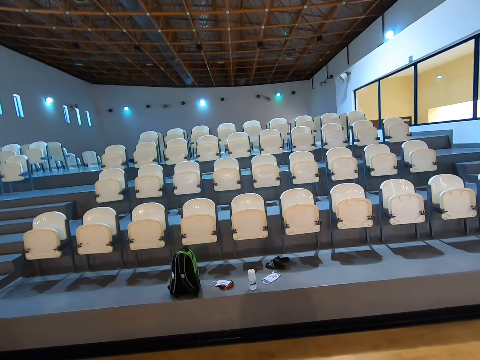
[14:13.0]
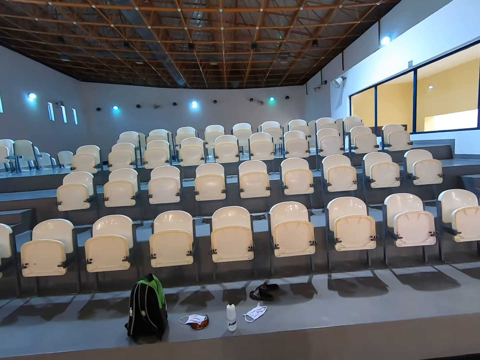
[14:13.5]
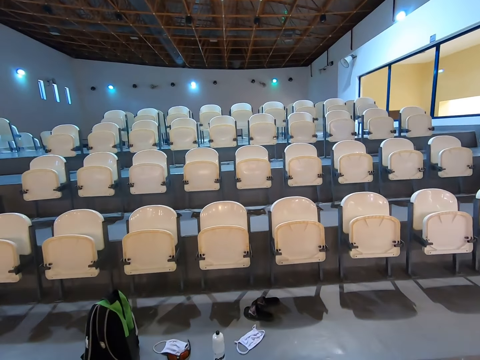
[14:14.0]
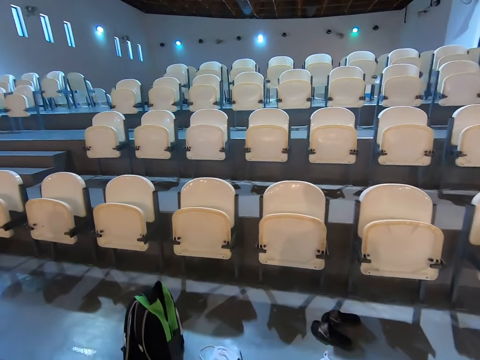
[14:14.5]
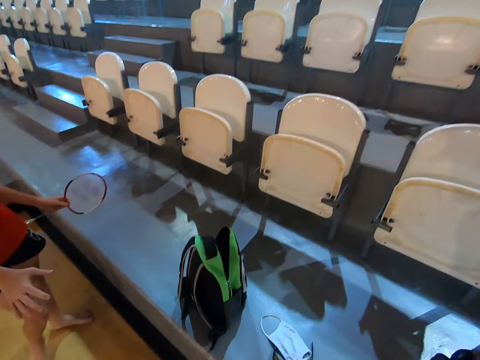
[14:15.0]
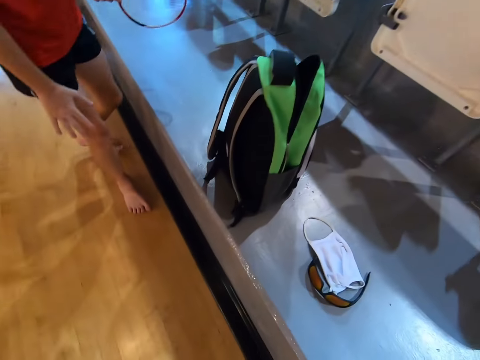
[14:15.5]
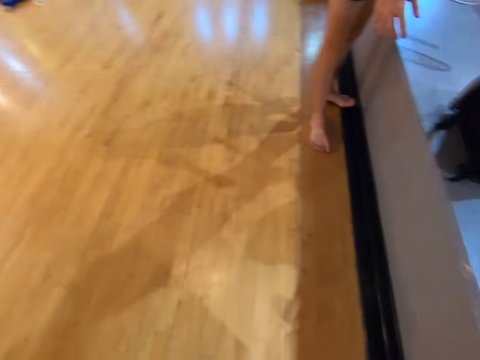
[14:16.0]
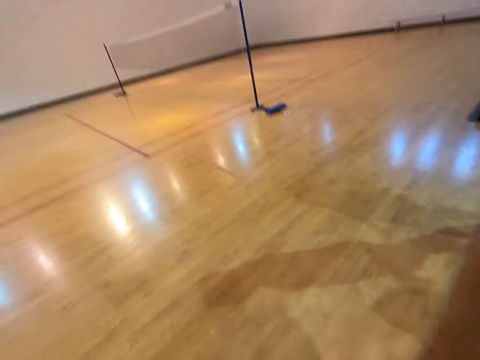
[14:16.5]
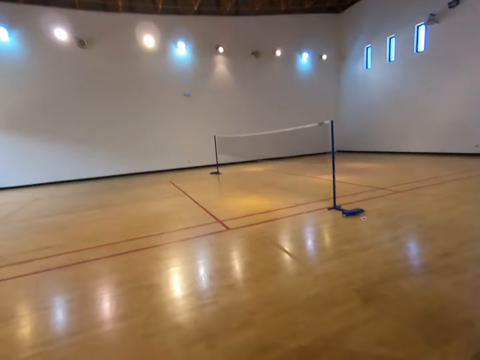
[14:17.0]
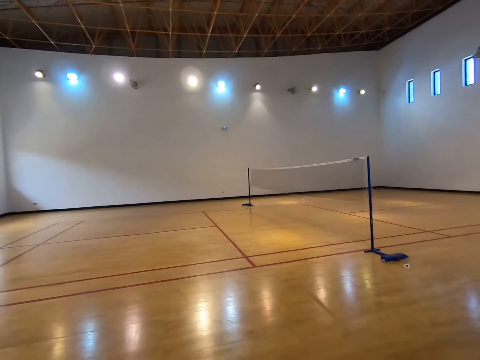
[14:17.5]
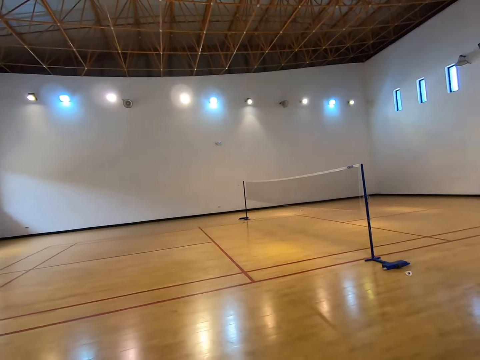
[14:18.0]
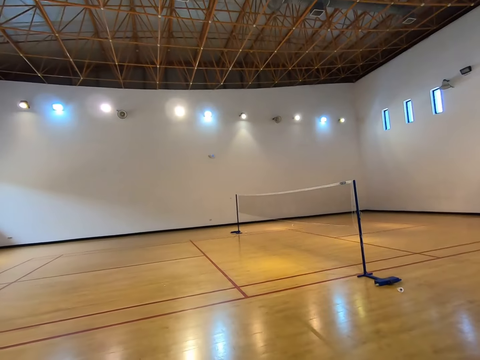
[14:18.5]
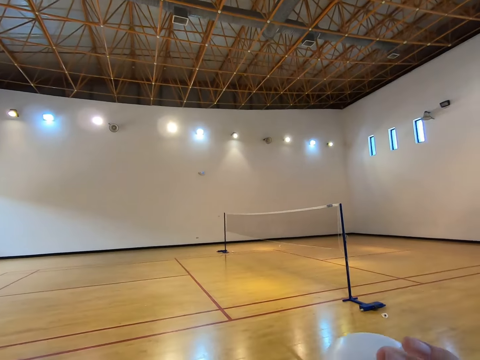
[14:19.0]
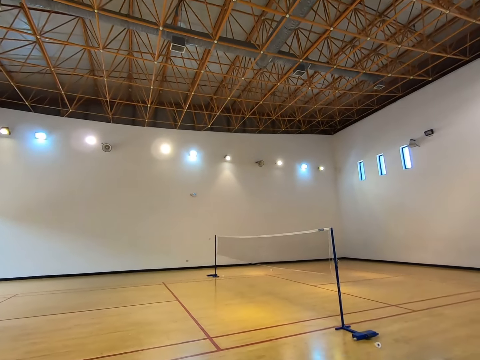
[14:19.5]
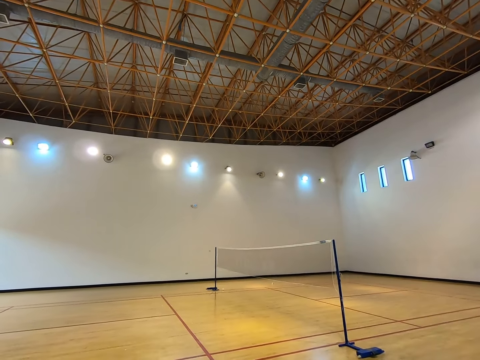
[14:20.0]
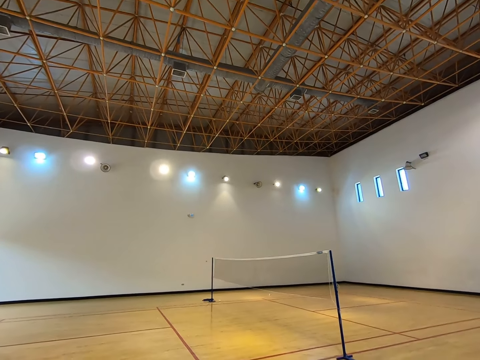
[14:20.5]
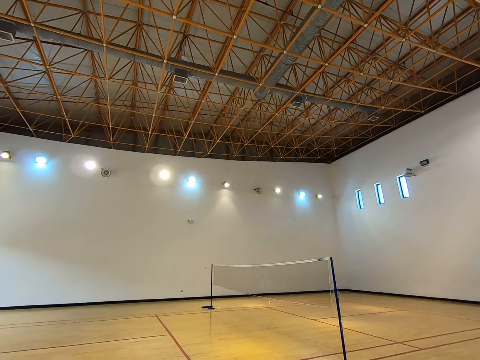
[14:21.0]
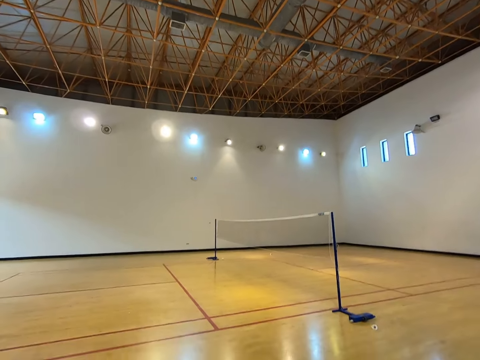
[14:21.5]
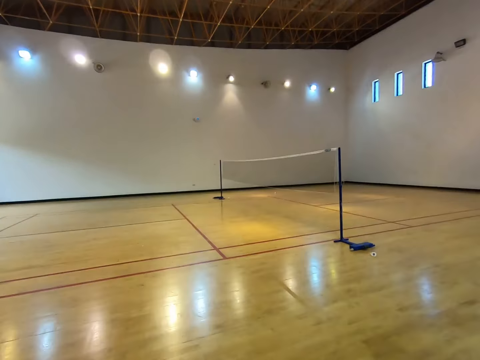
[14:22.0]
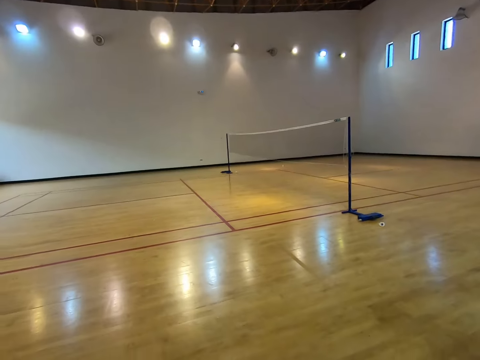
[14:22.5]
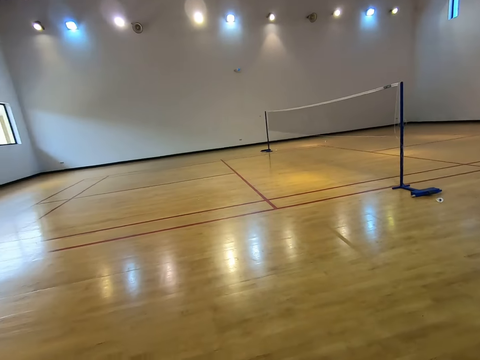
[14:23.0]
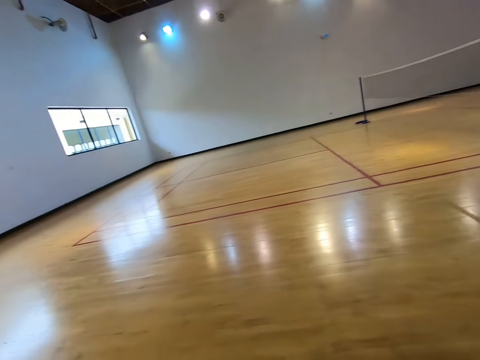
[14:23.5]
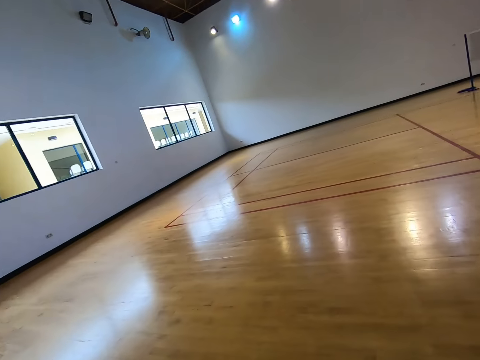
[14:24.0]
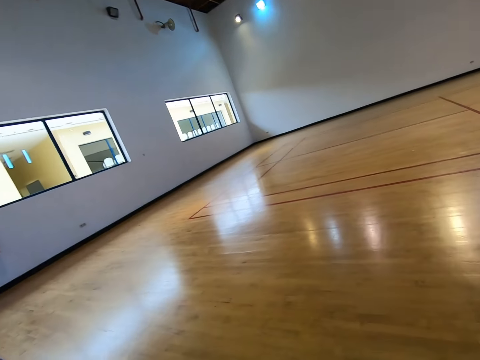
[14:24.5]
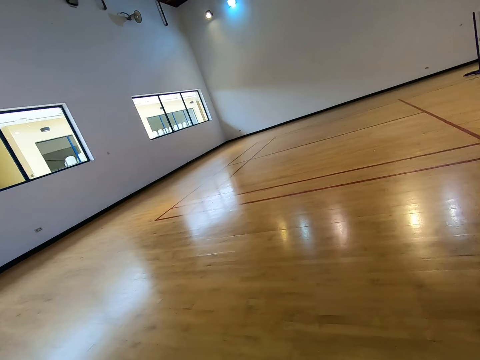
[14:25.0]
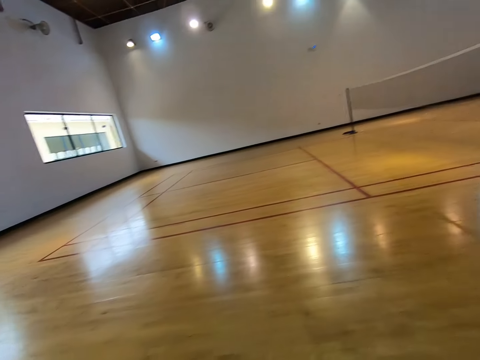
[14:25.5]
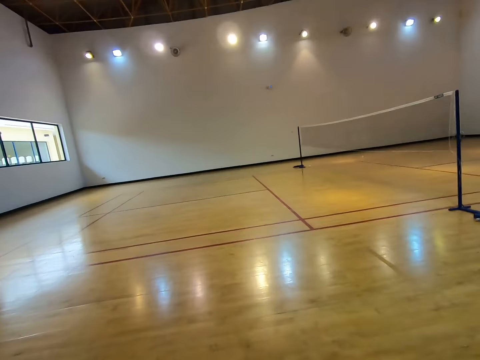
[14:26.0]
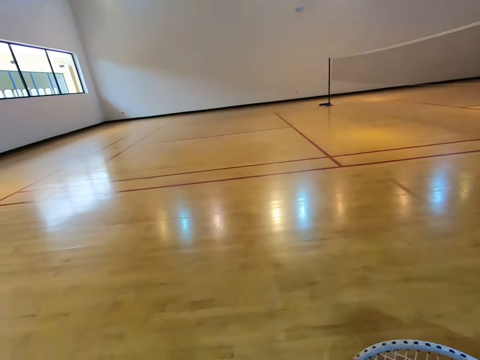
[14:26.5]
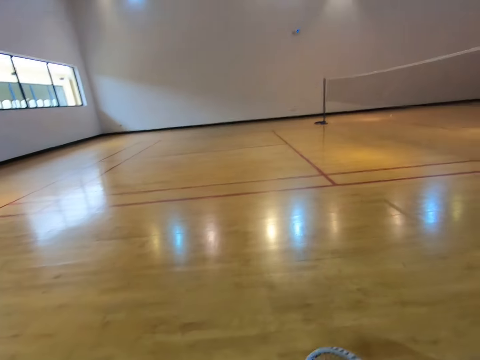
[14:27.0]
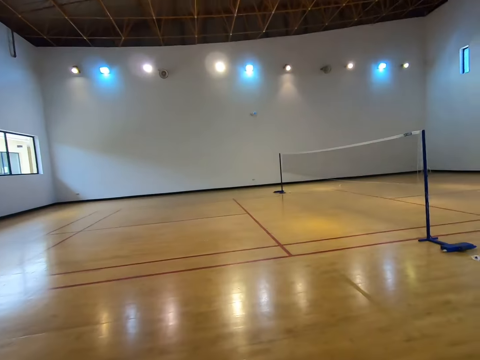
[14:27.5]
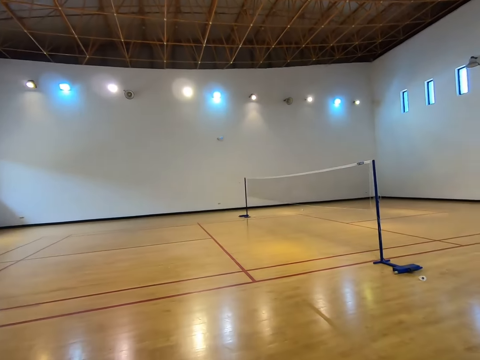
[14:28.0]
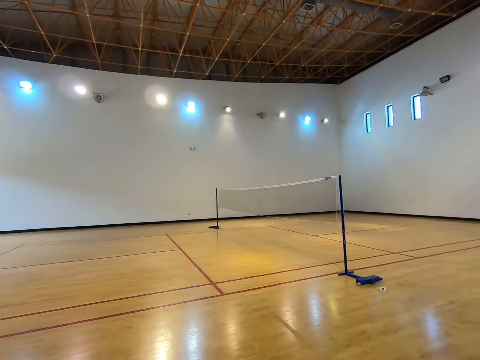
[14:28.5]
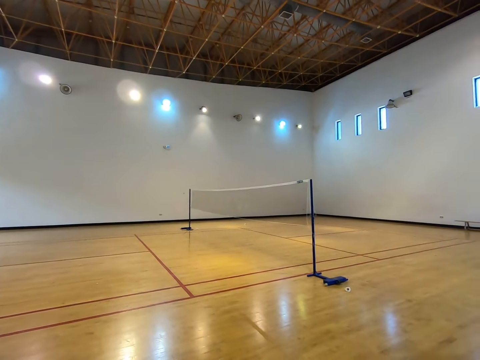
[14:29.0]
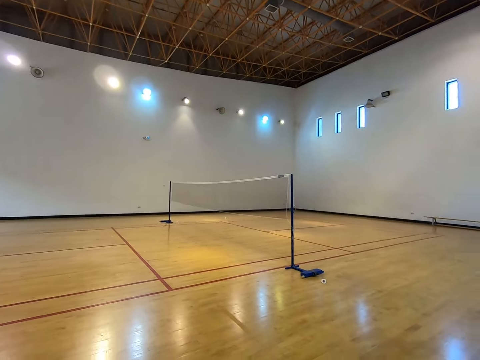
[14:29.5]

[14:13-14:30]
A boy stands beside the camera wearer. The camera wearer looks around. They stare at the court. They drink water. They look around the playground.

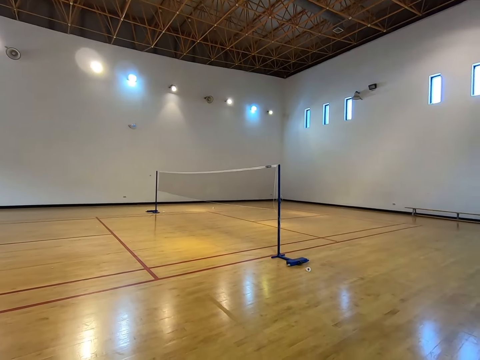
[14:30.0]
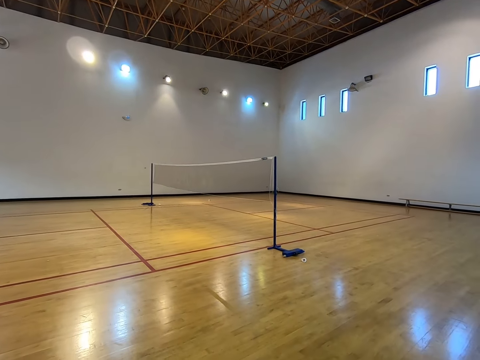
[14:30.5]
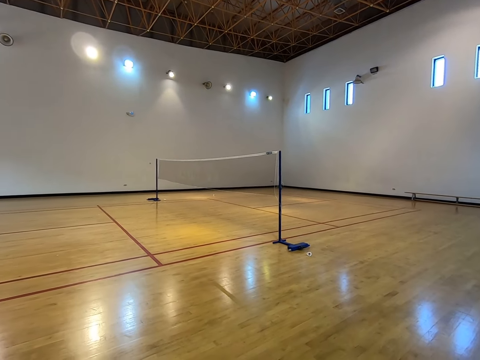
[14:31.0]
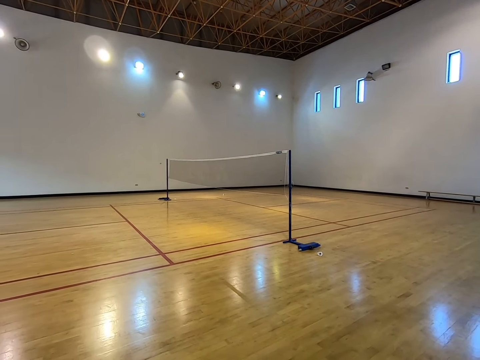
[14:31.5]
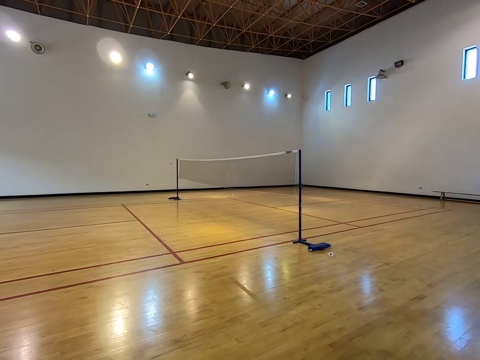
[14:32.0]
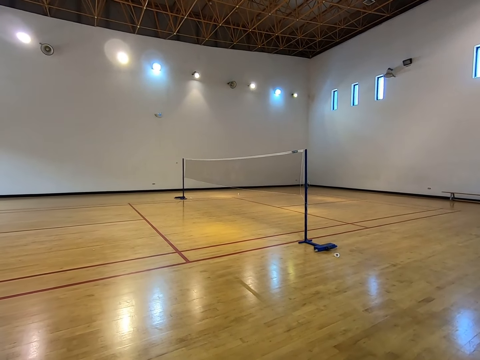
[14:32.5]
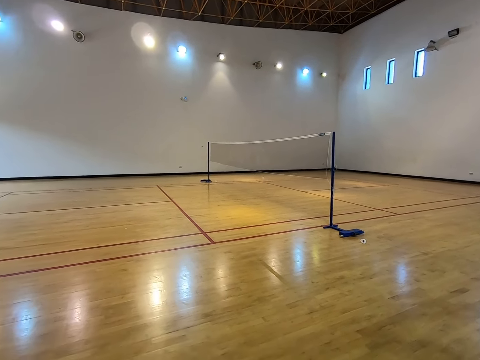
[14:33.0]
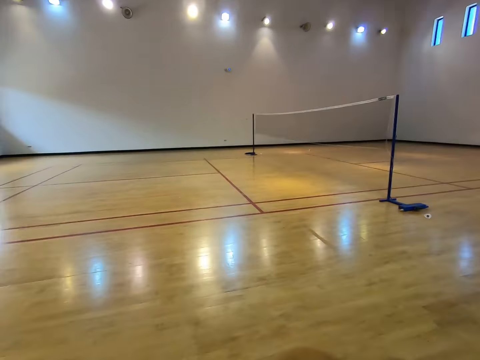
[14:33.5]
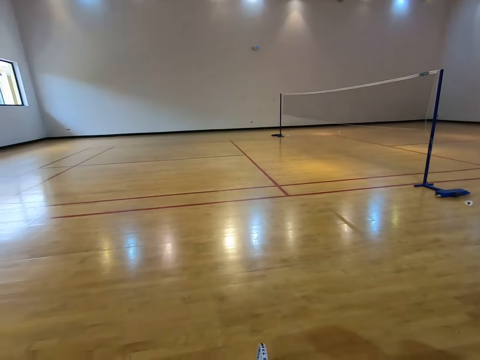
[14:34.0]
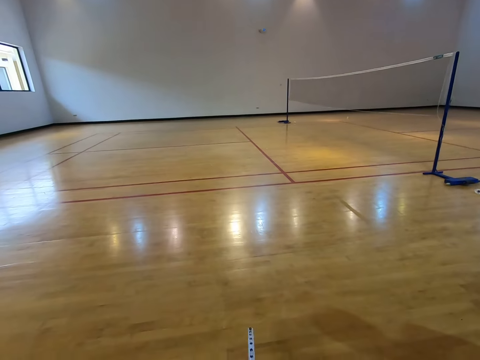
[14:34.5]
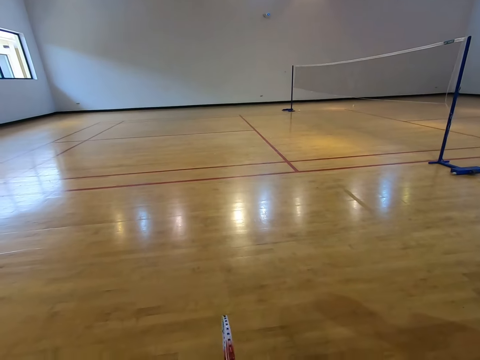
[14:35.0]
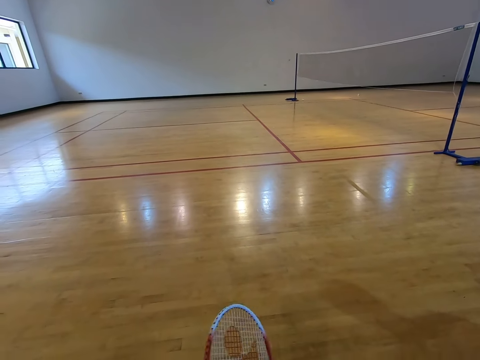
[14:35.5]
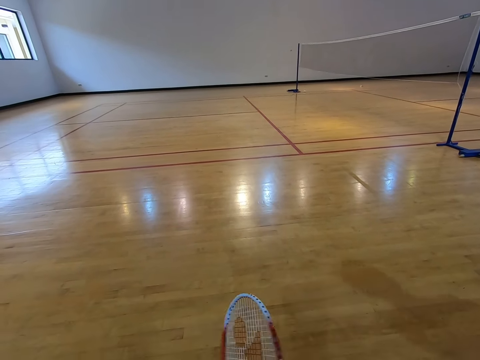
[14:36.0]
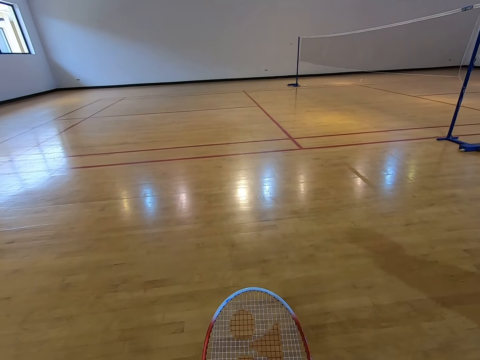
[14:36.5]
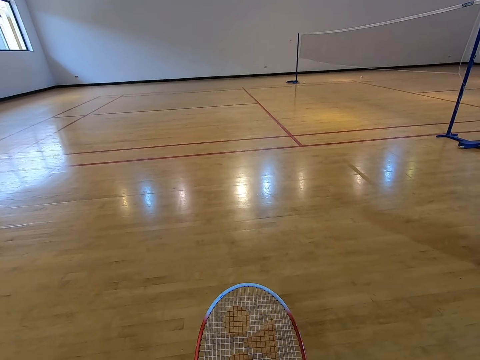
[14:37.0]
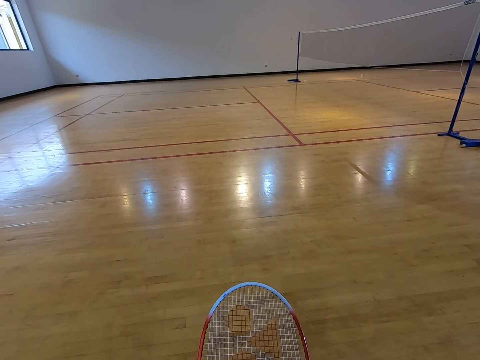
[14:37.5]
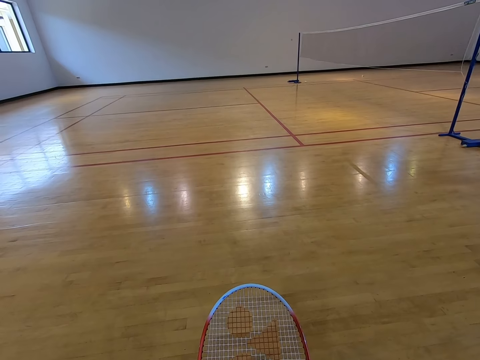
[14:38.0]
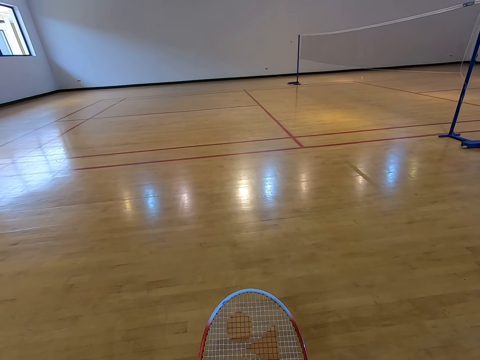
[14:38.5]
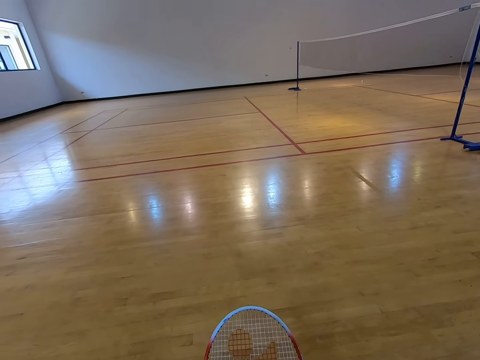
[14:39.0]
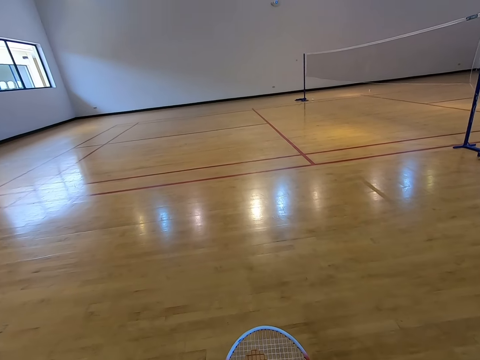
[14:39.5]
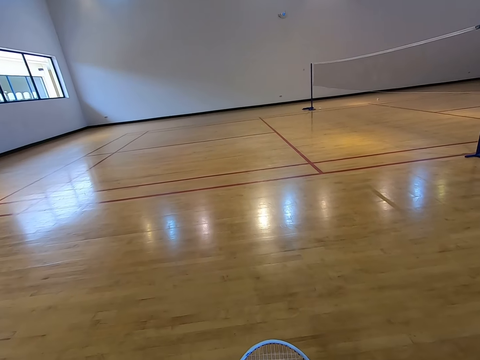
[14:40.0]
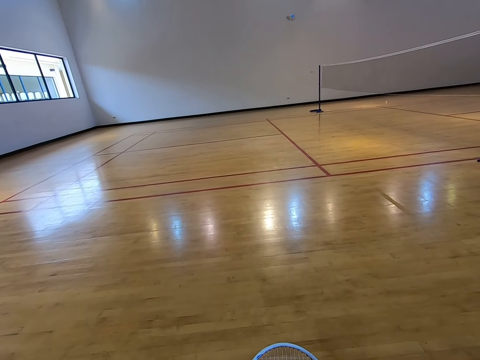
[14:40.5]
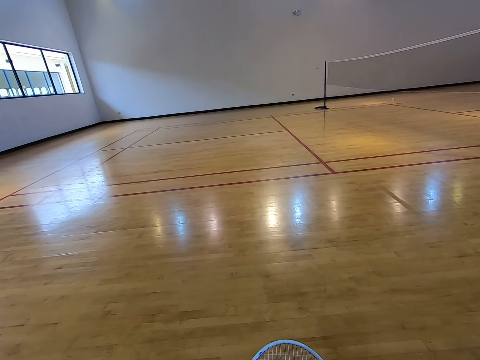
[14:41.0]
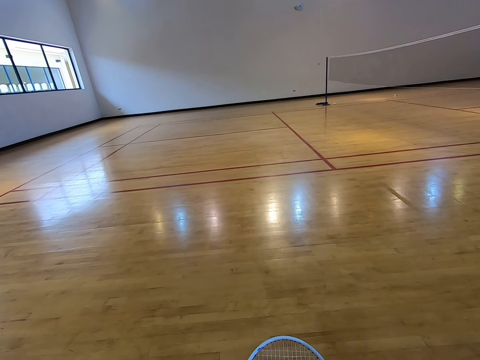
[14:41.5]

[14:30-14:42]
The camera wearer turns the racket. They stare at the court.
